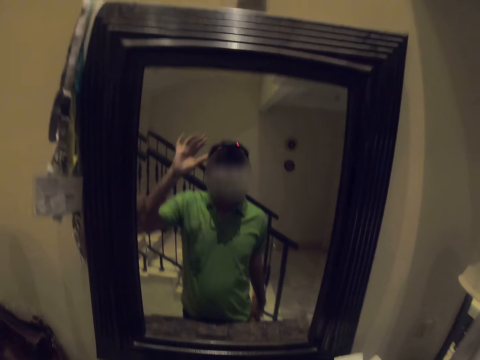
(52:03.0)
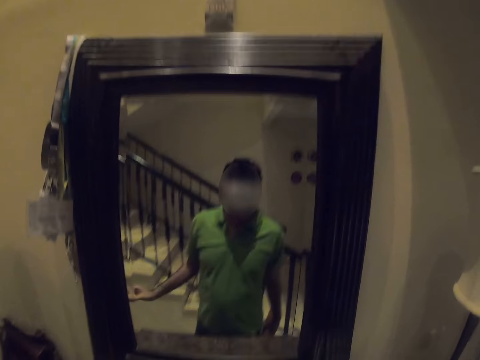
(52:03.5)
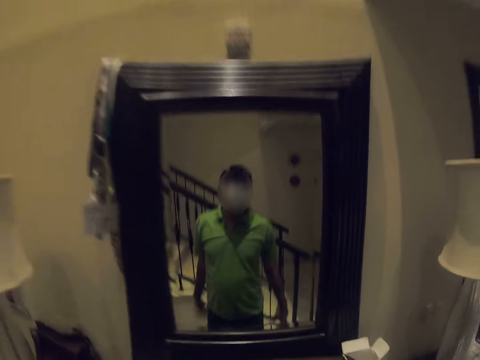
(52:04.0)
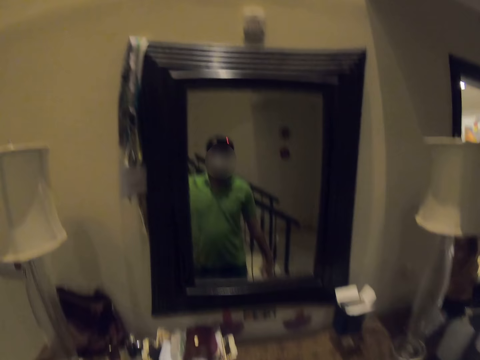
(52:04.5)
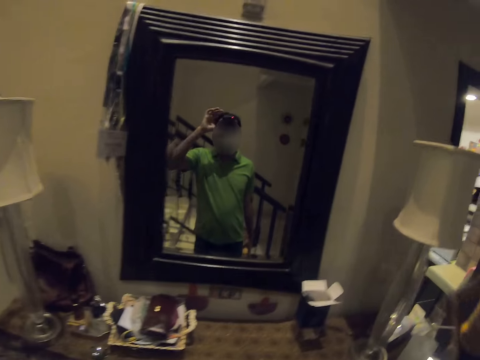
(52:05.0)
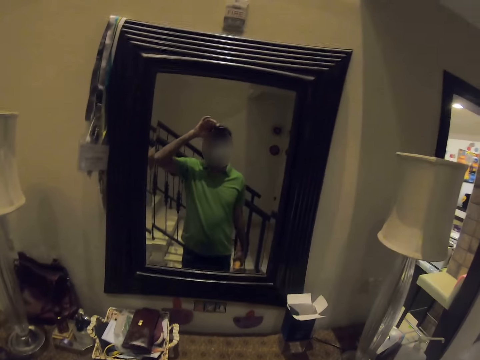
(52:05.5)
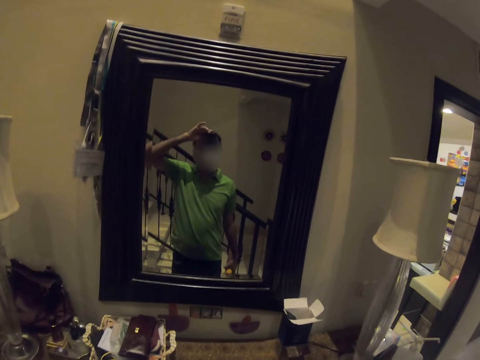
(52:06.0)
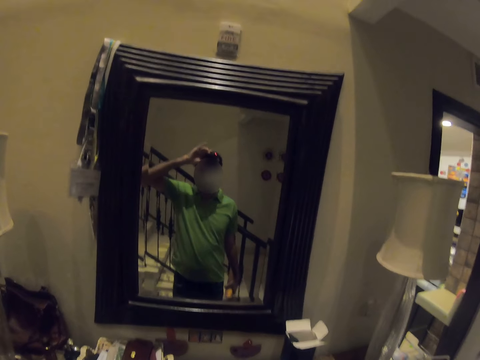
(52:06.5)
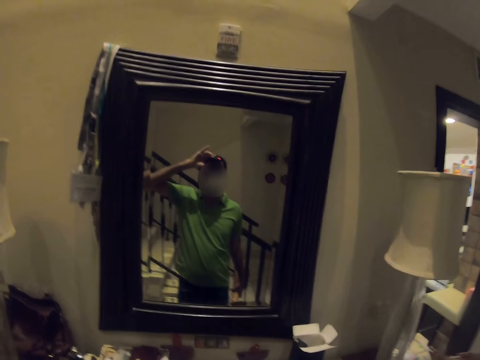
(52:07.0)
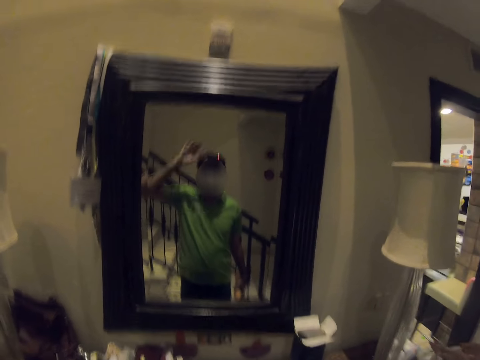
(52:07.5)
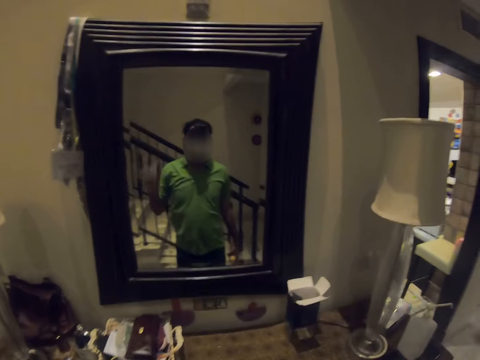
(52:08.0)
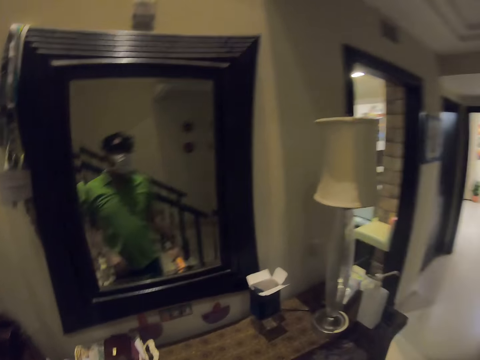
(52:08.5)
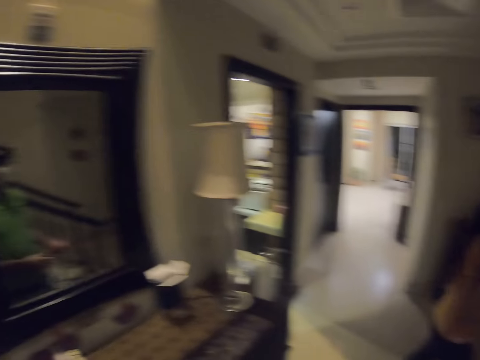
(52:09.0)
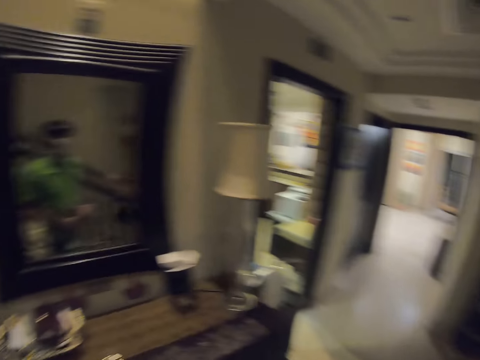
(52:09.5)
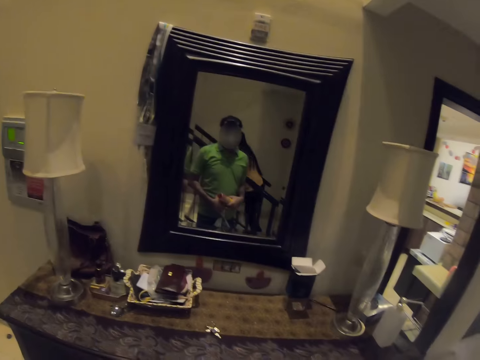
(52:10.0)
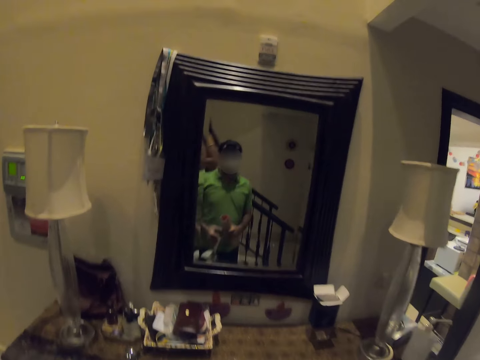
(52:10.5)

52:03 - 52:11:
The camera wearer touches the camera. He touches his cap.

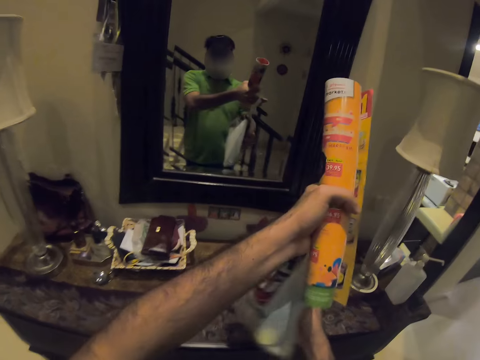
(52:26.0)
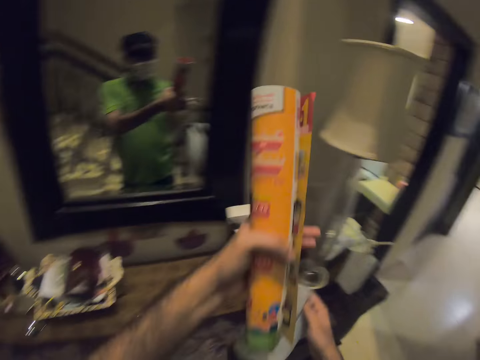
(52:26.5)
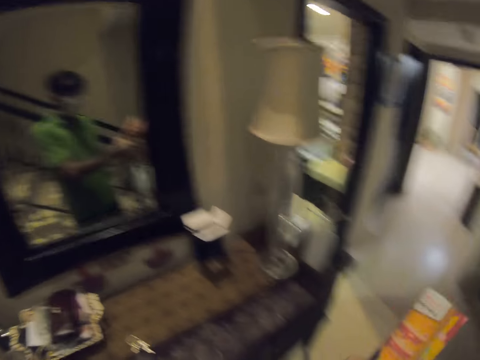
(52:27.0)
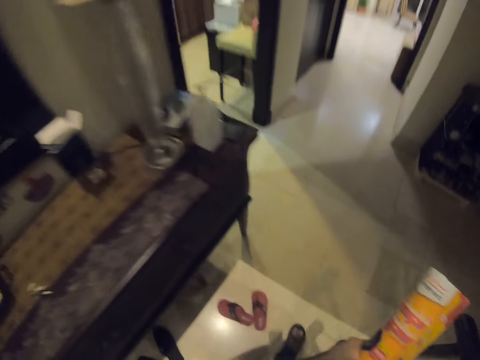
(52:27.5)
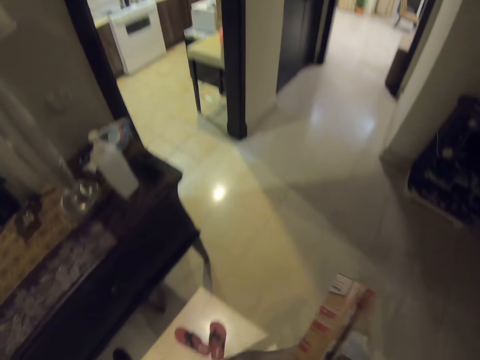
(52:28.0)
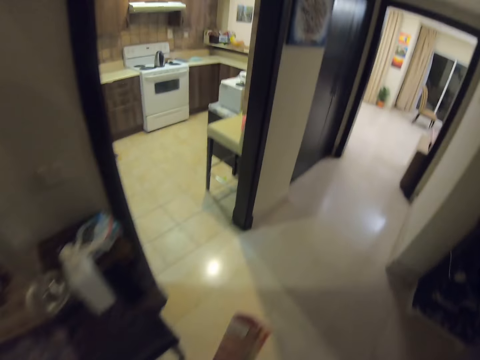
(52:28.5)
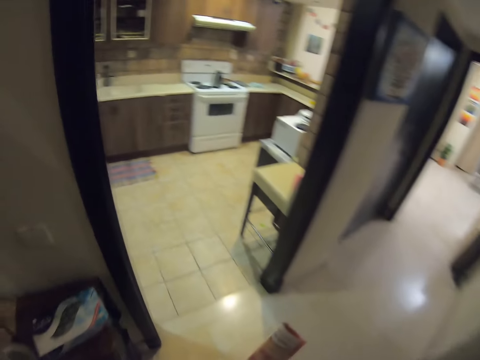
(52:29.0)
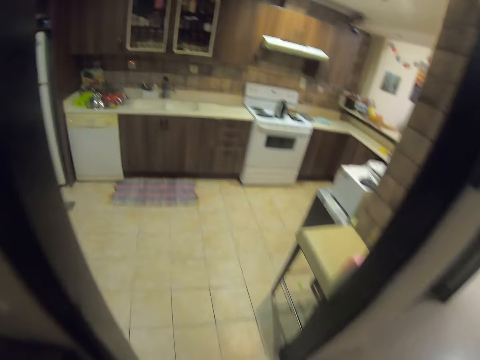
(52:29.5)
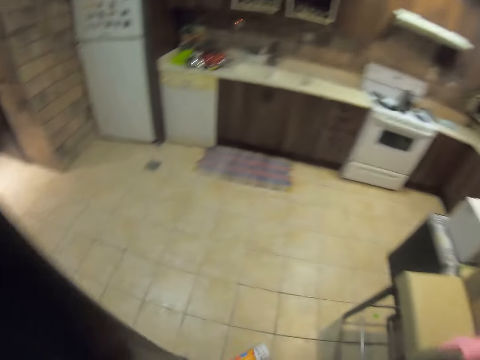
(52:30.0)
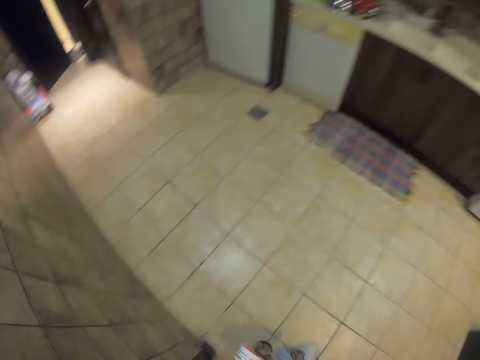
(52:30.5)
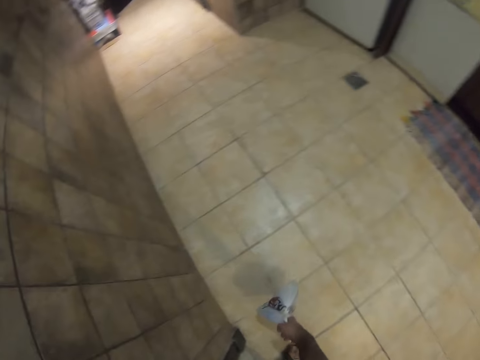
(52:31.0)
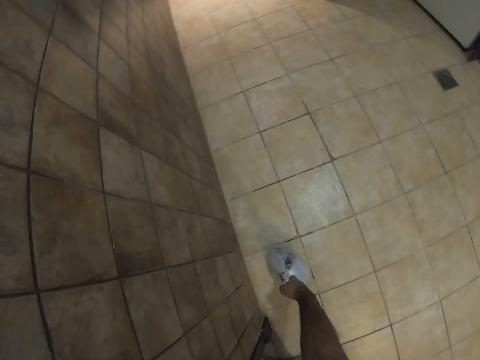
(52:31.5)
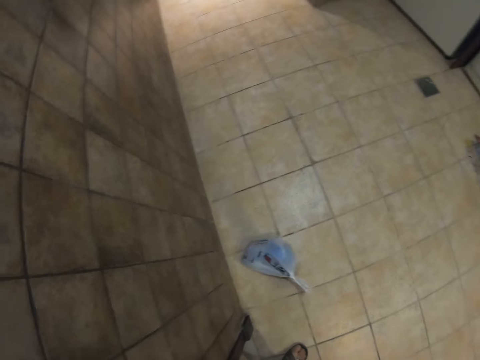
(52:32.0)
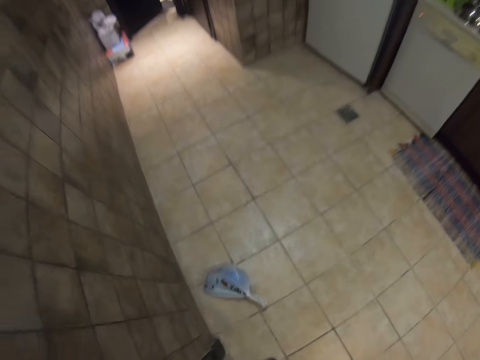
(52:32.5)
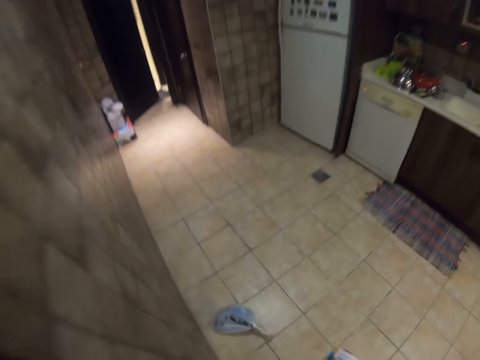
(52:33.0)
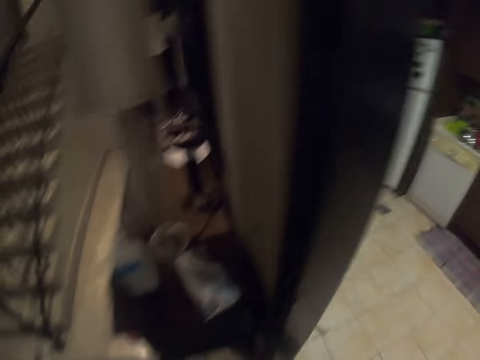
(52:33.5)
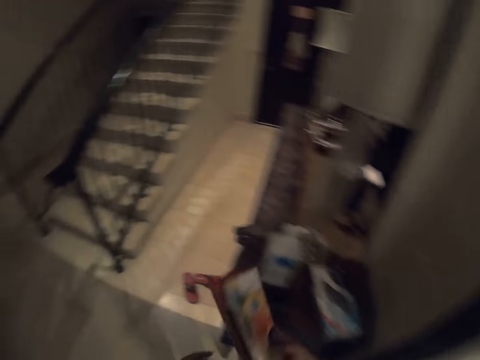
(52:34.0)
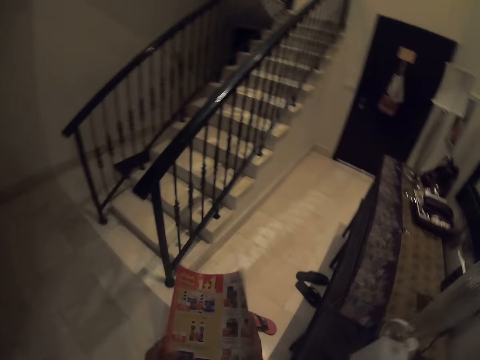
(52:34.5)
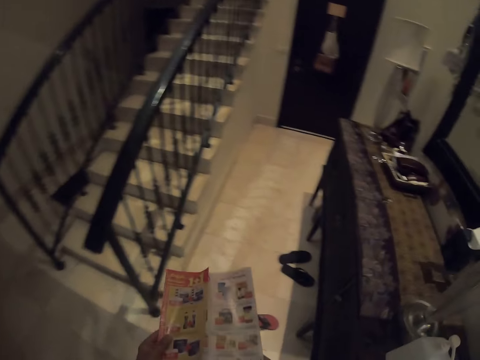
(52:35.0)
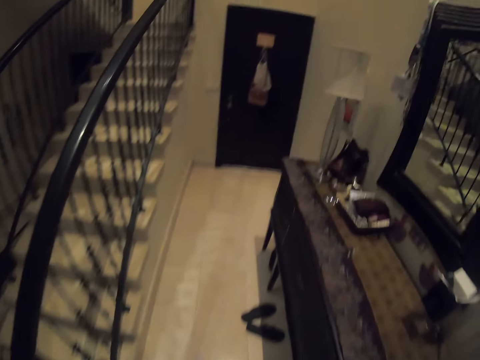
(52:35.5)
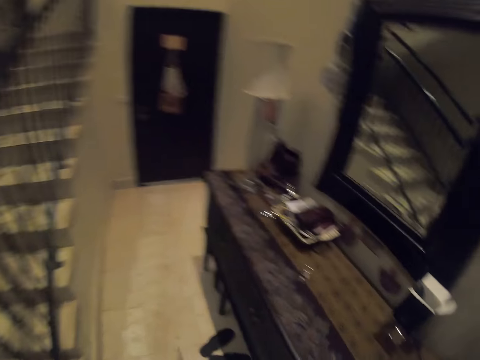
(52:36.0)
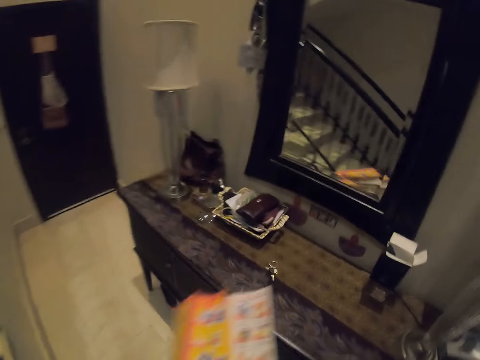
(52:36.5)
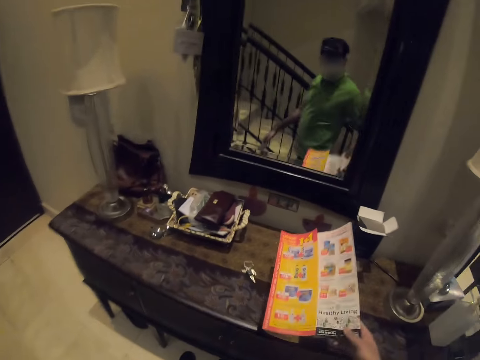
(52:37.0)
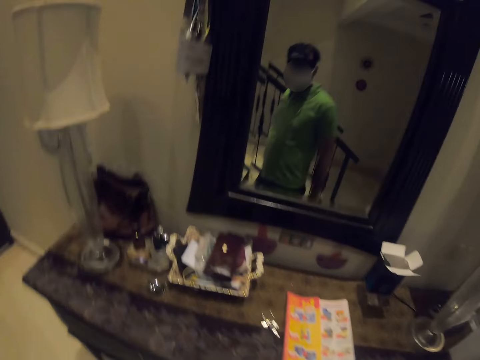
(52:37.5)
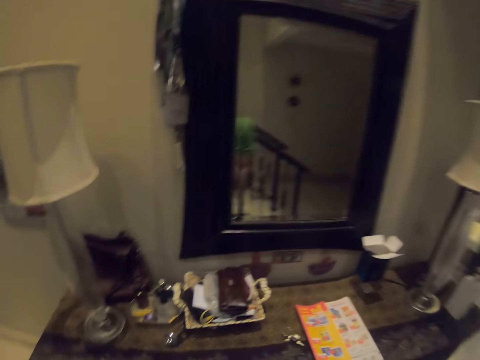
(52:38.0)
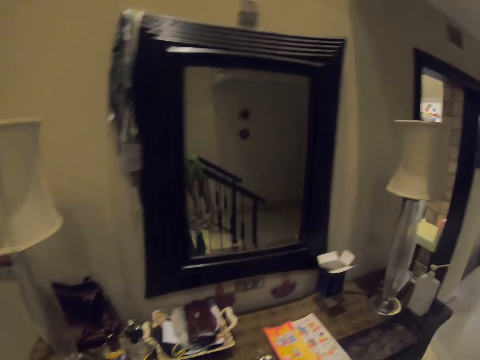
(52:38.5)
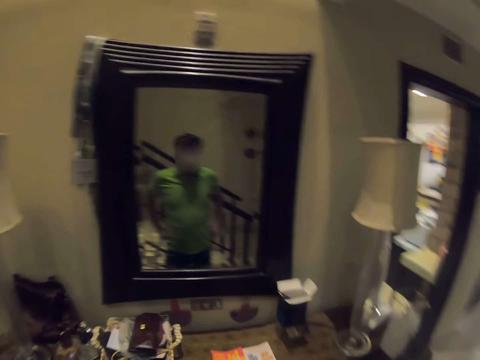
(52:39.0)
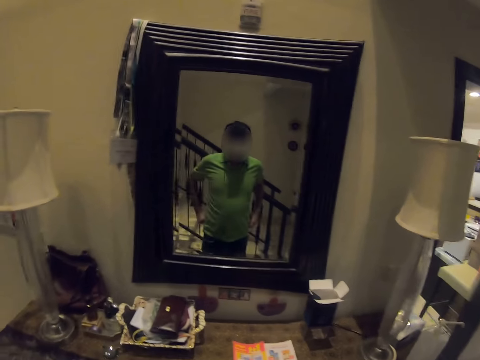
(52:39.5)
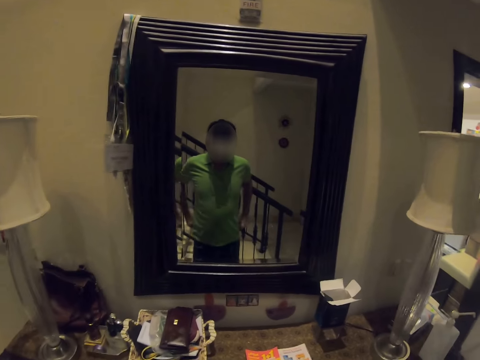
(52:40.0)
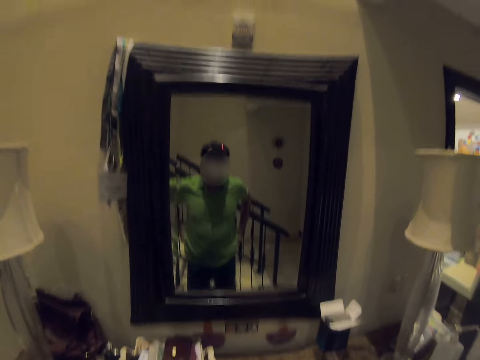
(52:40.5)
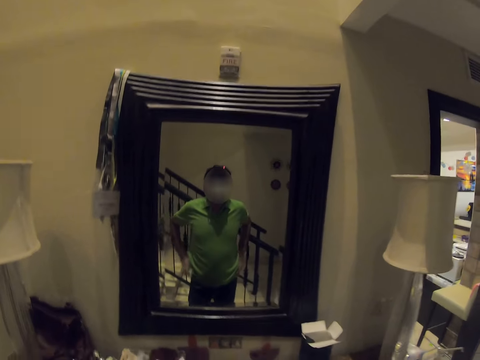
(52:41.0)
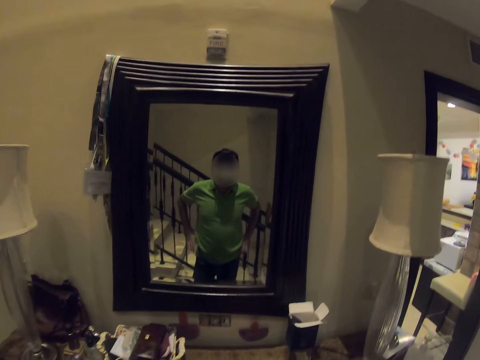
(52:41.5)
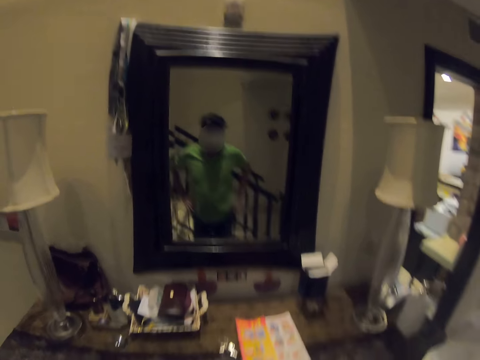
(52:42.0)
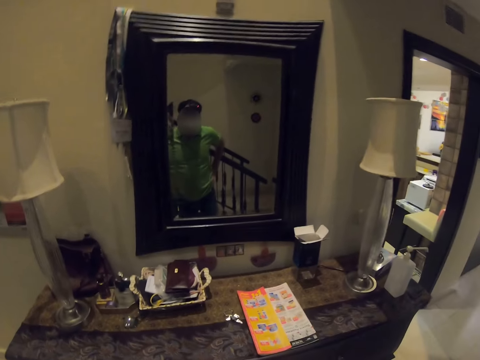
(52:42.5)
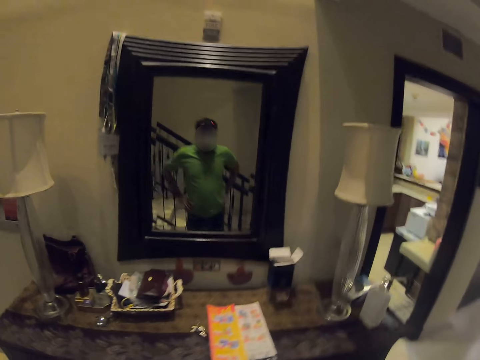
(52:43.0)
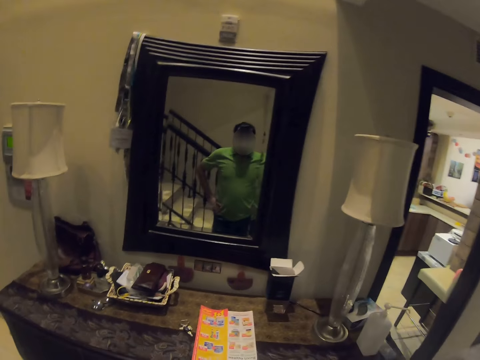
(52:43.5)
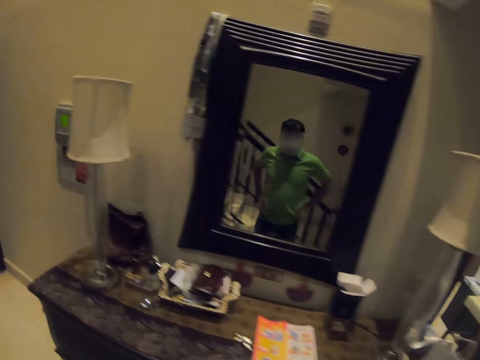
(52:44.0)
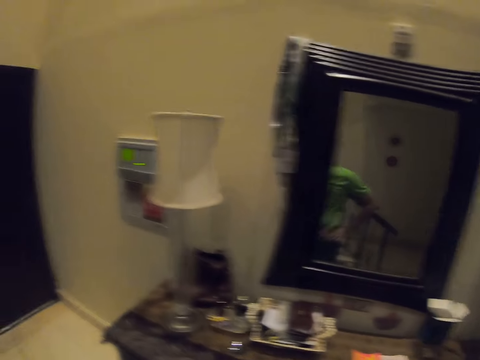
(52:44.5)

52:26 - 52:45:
The camera wearer raises his hands. He walks around the house. He puts the paper bag down. He walks around. He puts a magazine on the table. He looks at herself on the mirror.
